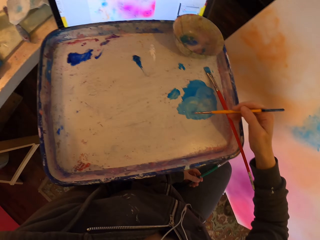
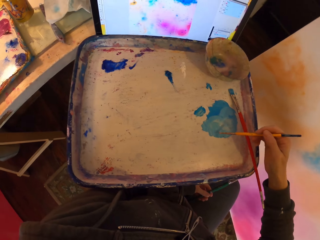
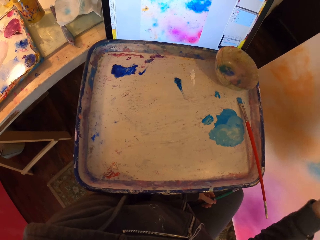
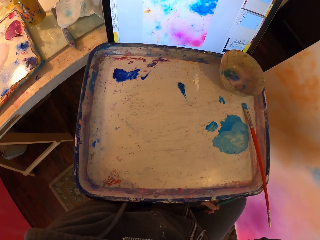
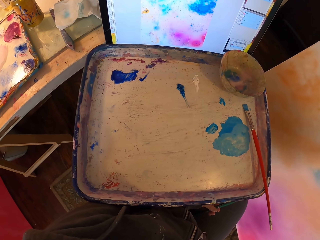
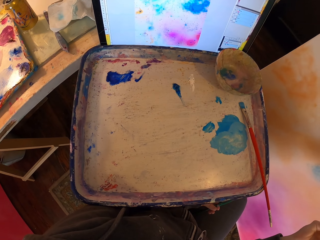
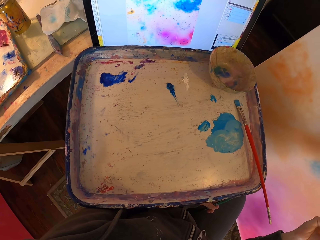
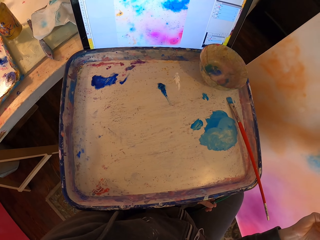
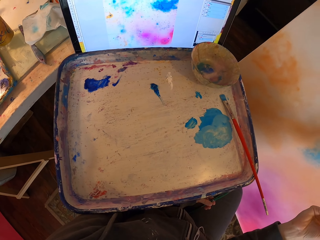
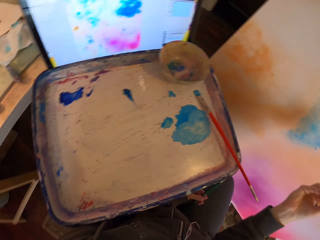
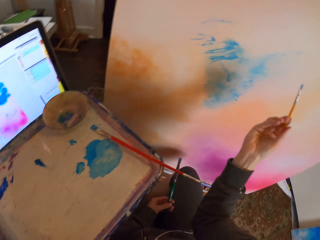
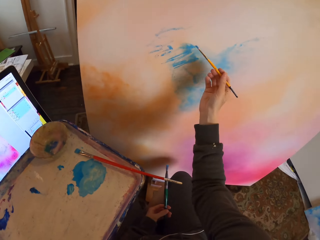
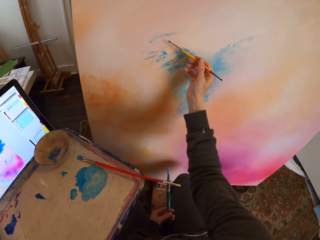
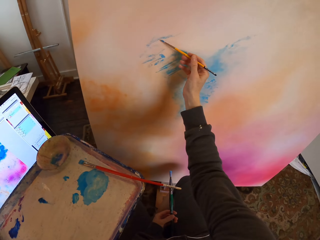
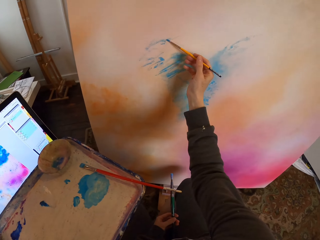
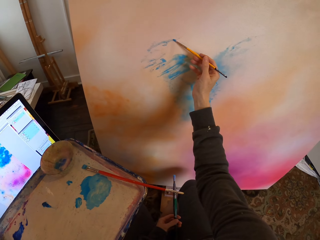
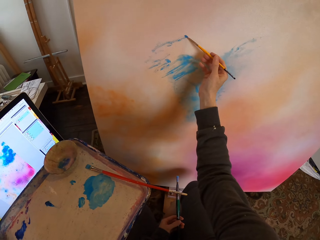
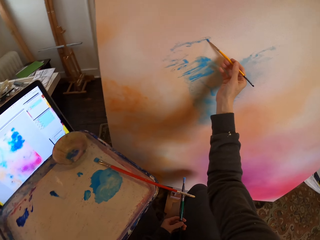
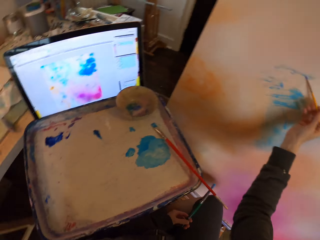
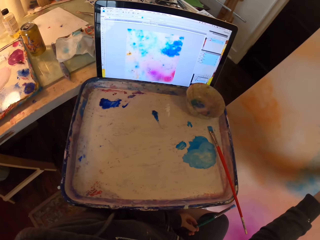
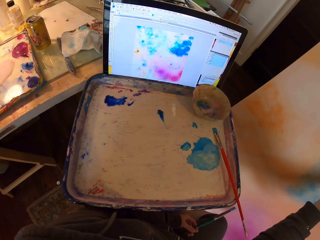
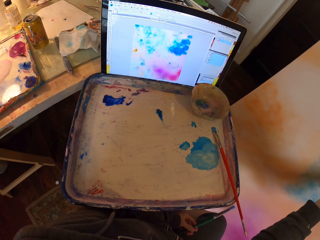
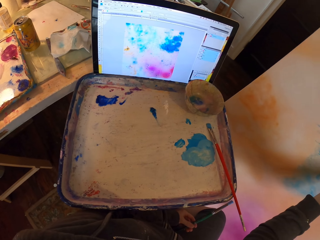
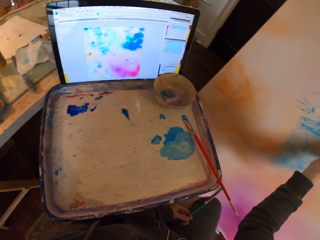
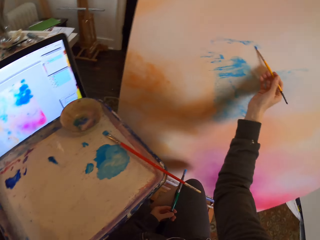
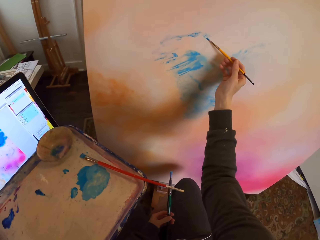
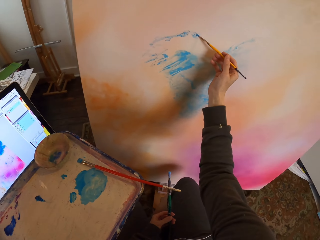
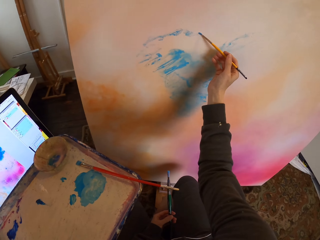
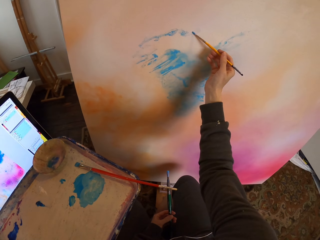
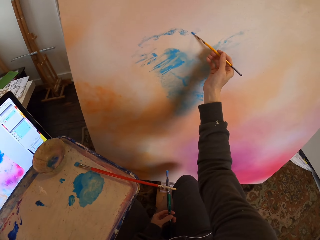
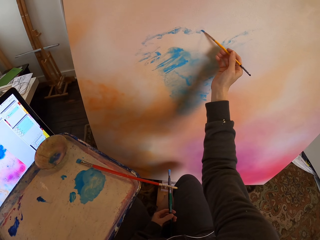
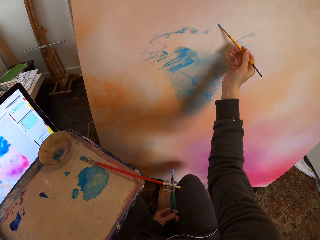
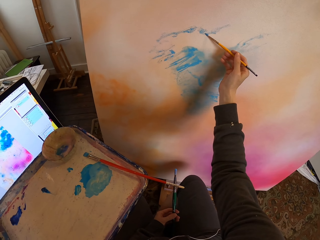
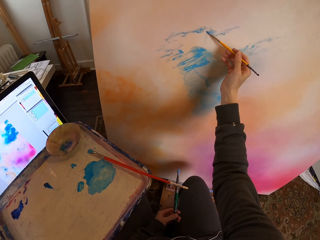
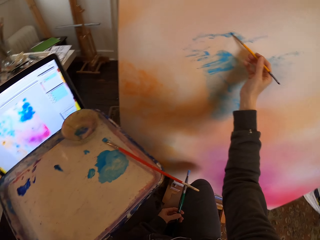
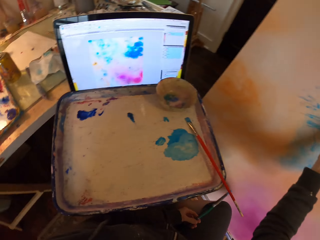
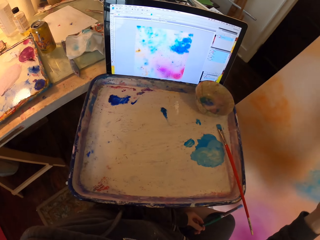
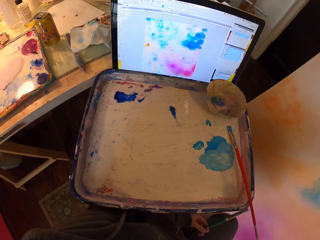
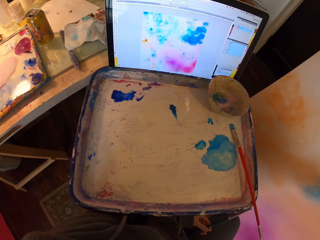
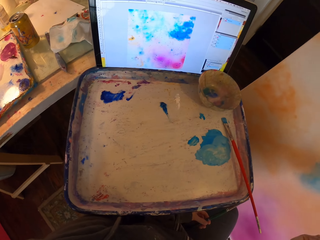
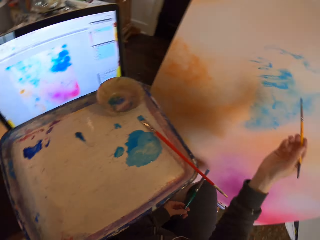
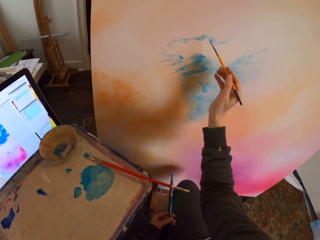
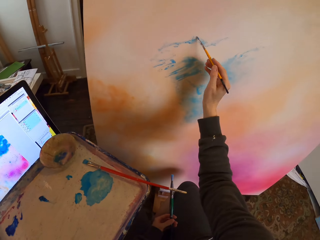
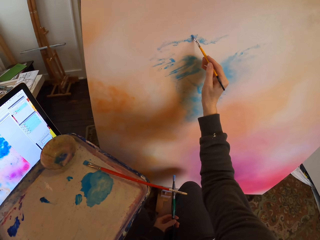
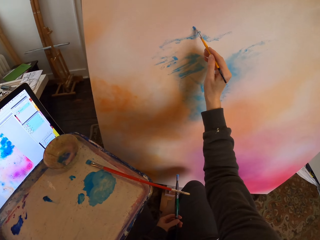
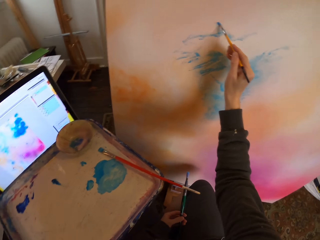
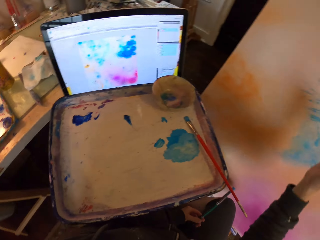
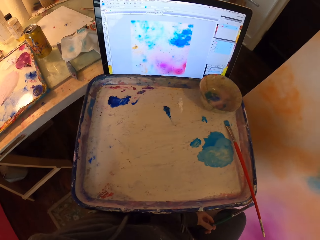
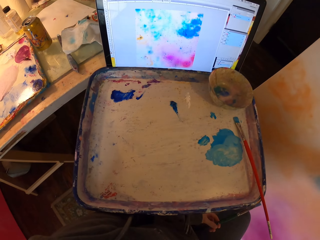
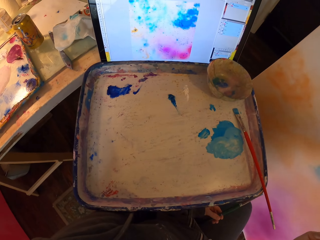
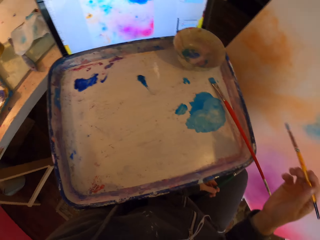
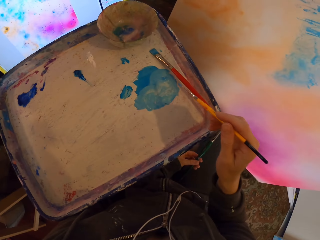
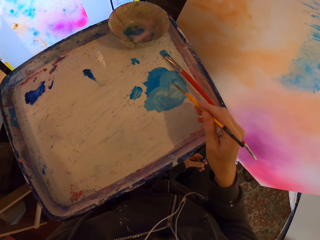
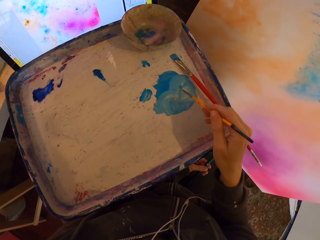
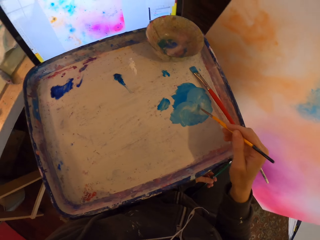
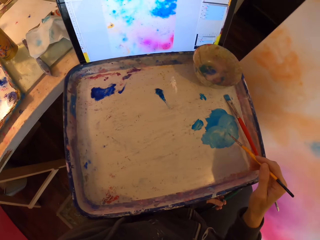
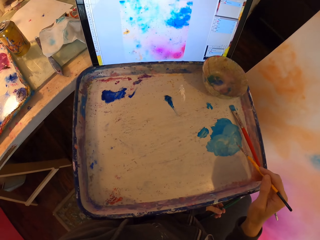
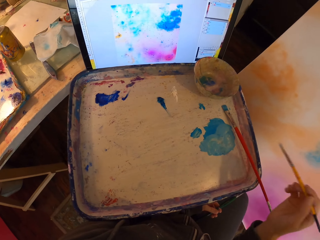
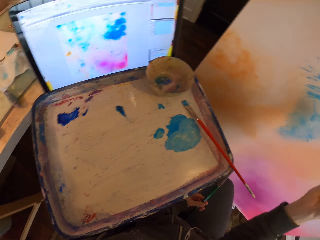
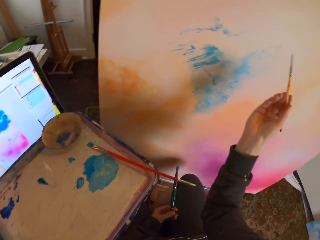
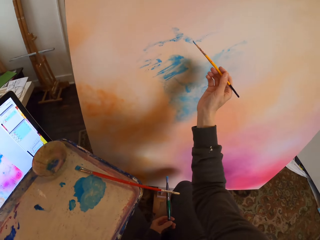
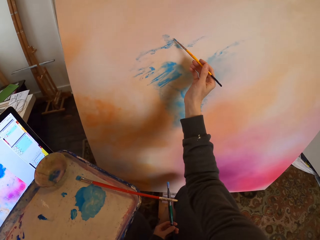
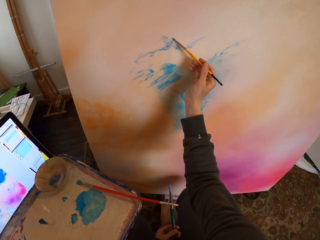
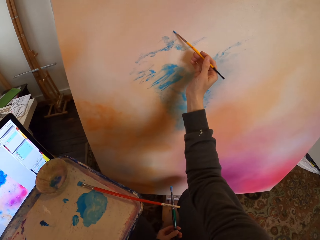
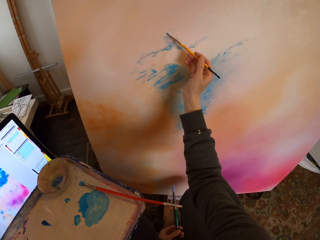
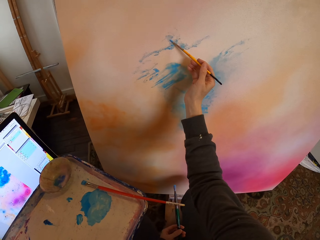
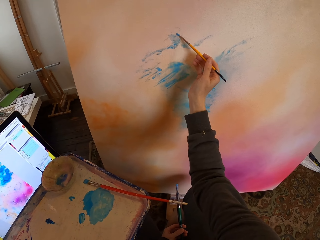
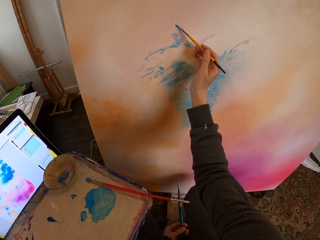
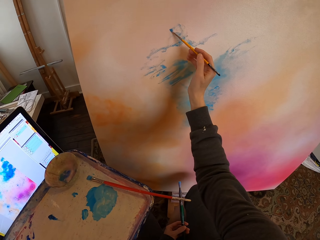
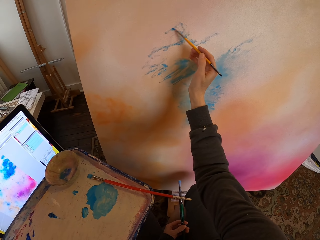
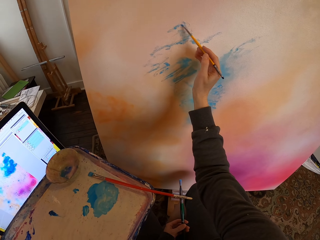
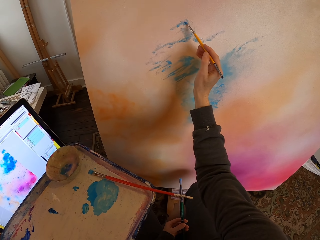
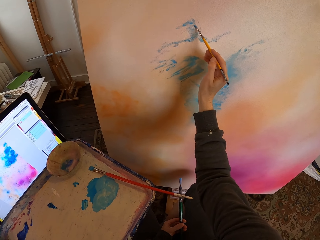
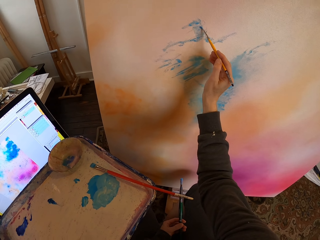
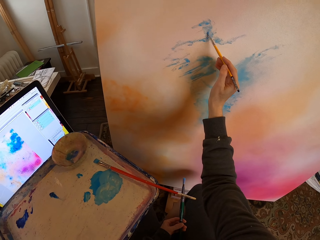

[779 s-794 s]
The camera wearer scoops paint on the paint tray with a small paintbrush. They paint on the painting board using the small paintbrush as they copy from the screen. They scoop paint on the paint tray with the small paintbrush. They paint on the painting board using the small paintbrush as they copy from the screen.

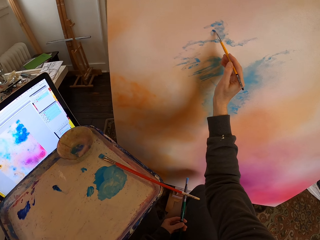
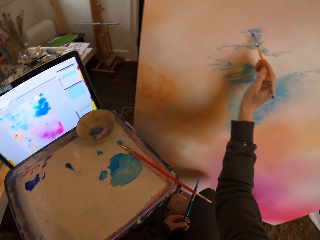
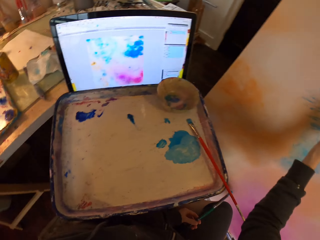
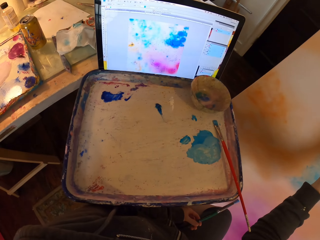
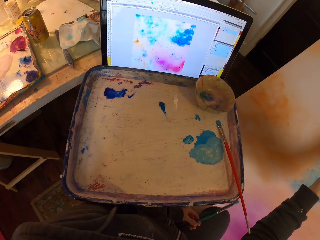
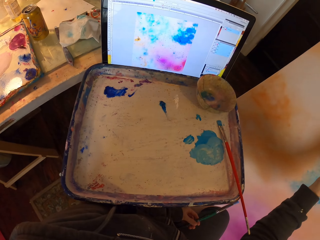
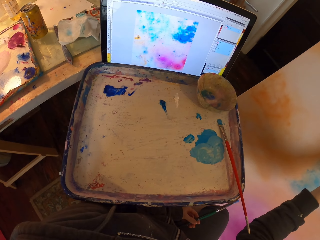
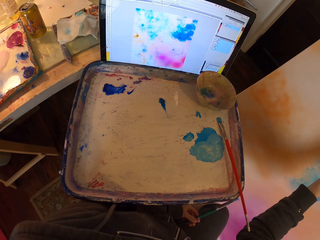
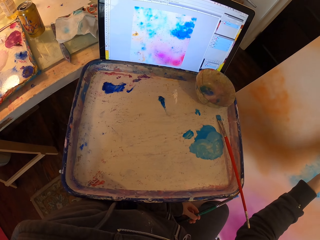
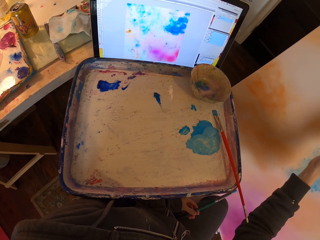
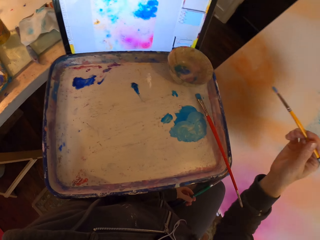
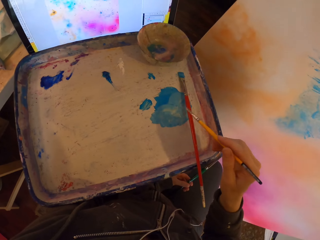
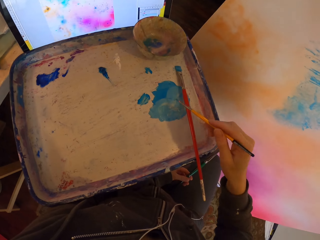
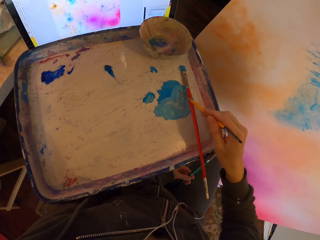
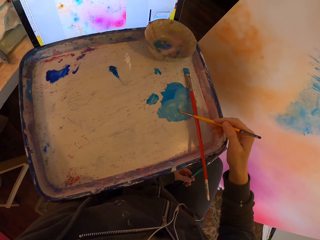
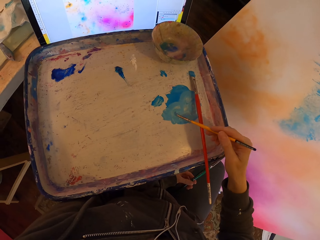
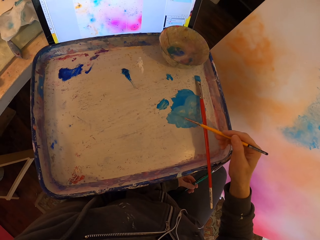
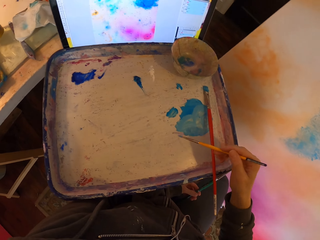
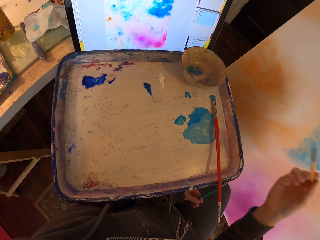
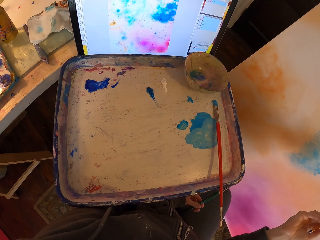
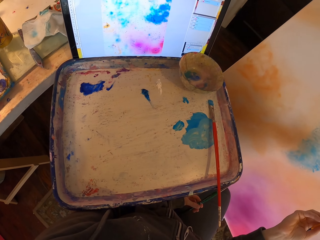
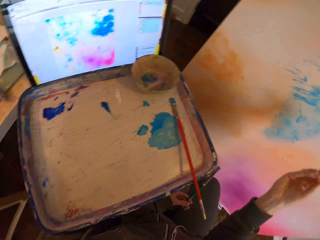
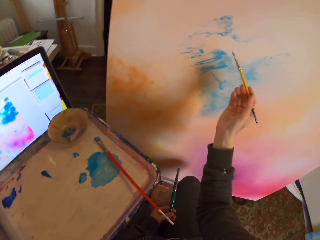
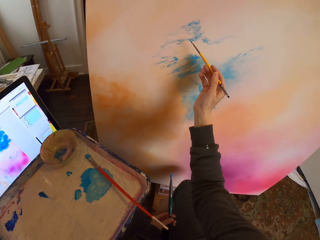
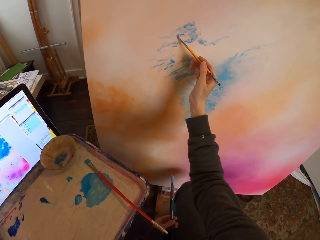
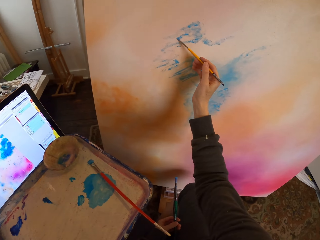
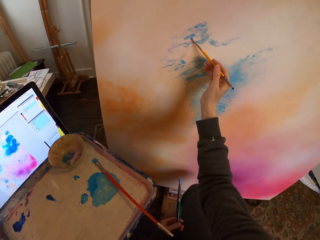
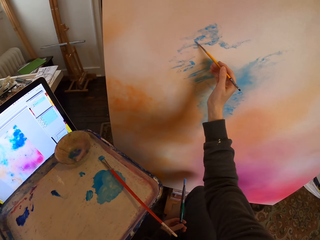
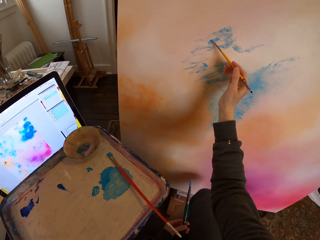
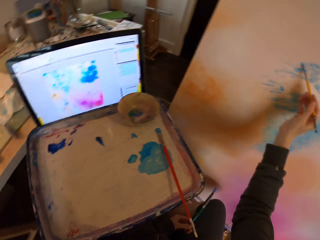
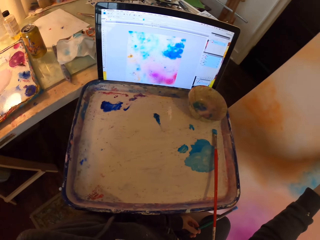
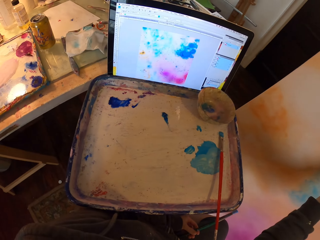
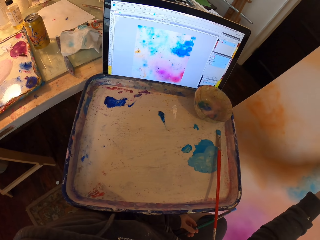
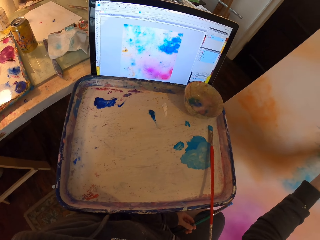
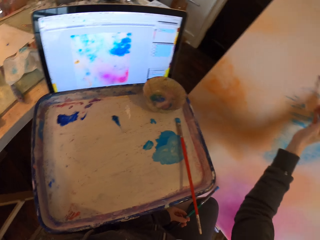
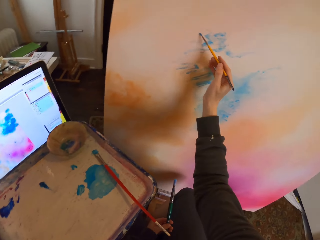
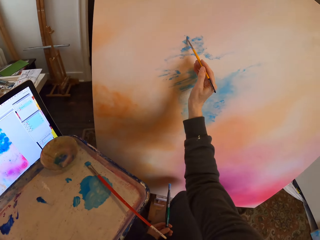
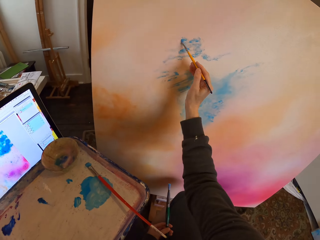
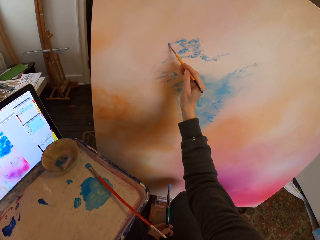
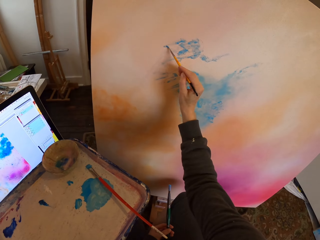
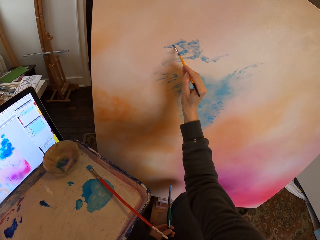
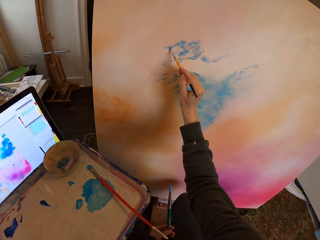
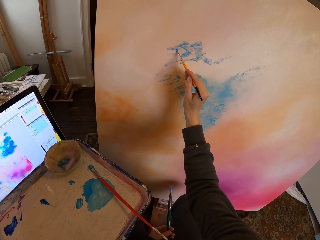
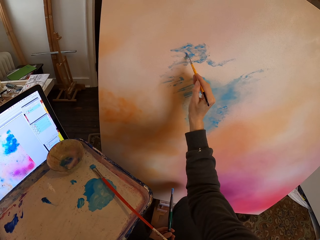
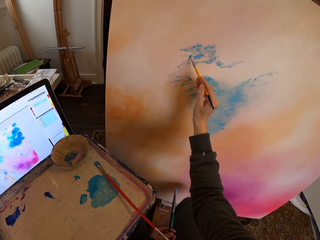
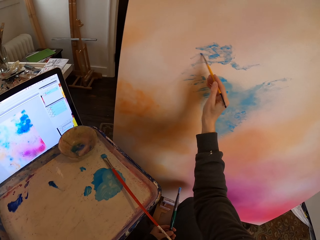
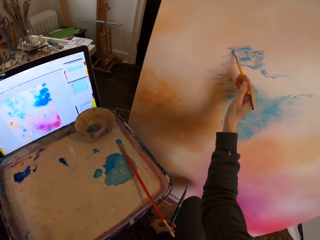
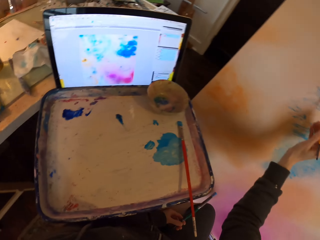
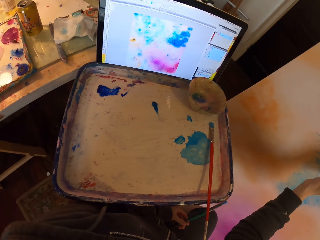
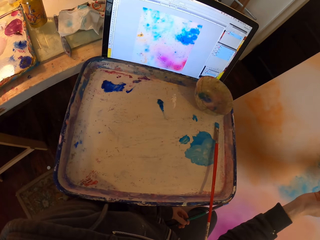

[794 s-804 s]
The camera wearer scoops paint on the paint tray with a small paintbrush. They paint on the painting board using the small paintbrush as they copy from the screen.
